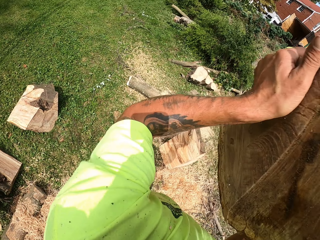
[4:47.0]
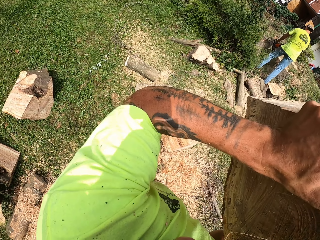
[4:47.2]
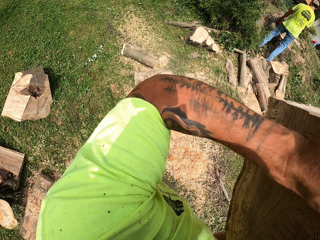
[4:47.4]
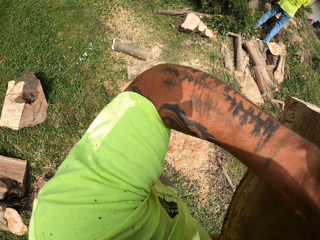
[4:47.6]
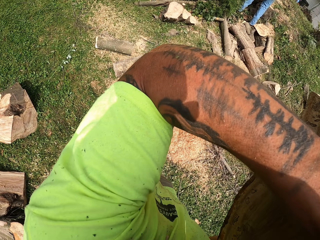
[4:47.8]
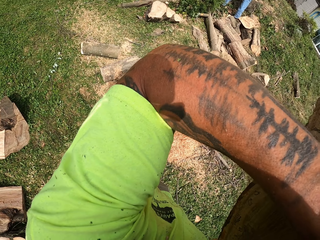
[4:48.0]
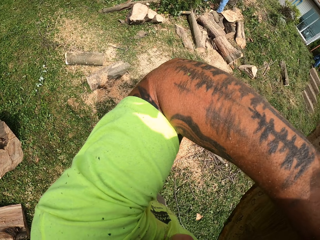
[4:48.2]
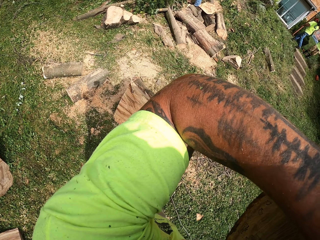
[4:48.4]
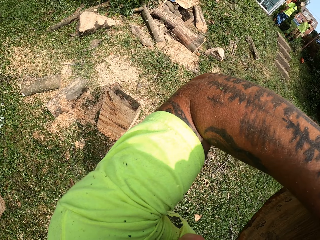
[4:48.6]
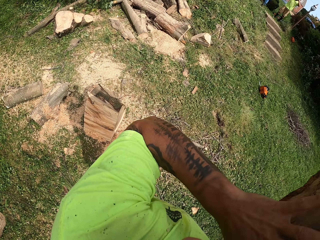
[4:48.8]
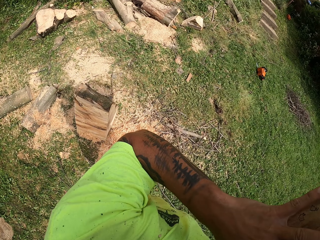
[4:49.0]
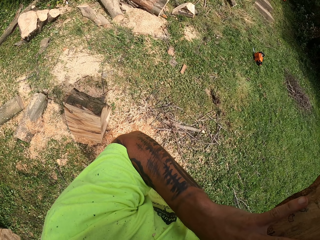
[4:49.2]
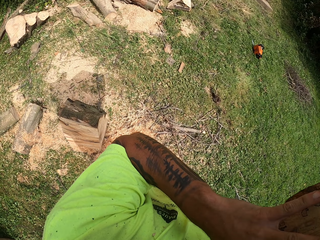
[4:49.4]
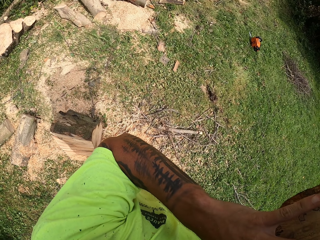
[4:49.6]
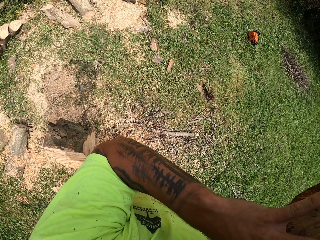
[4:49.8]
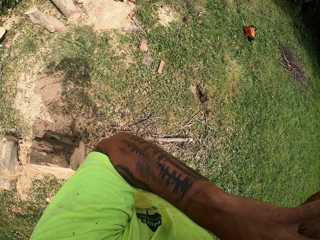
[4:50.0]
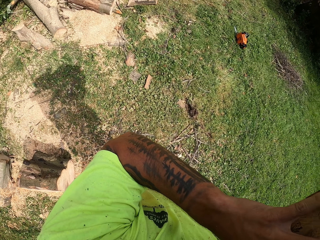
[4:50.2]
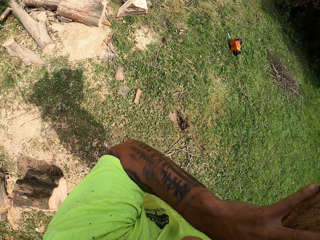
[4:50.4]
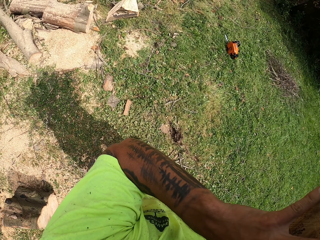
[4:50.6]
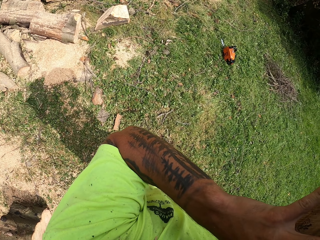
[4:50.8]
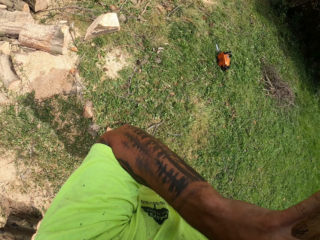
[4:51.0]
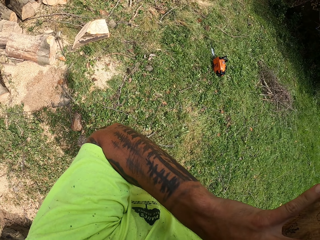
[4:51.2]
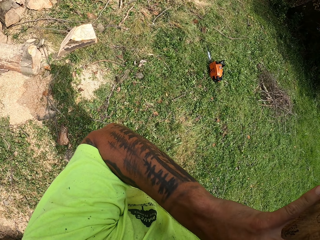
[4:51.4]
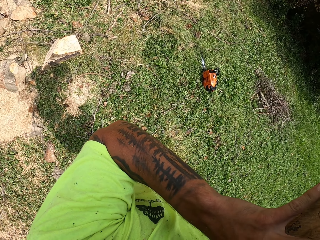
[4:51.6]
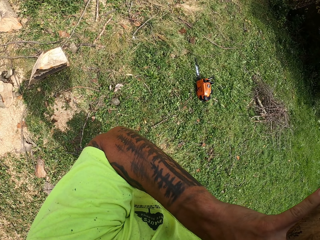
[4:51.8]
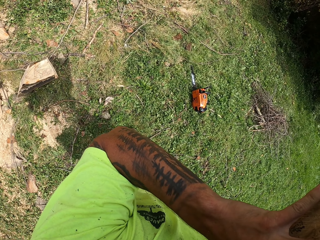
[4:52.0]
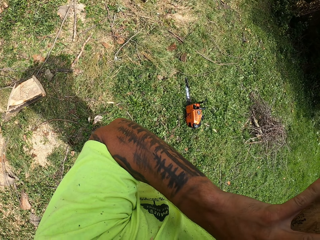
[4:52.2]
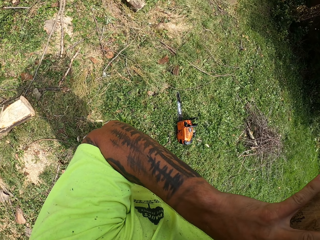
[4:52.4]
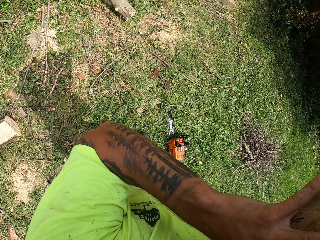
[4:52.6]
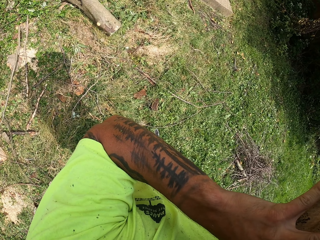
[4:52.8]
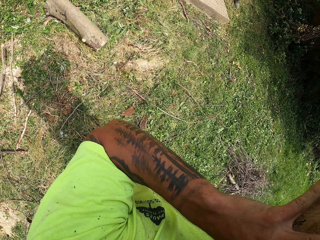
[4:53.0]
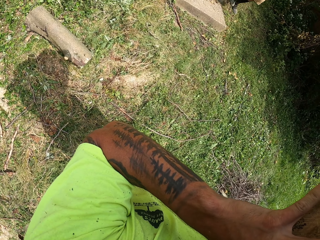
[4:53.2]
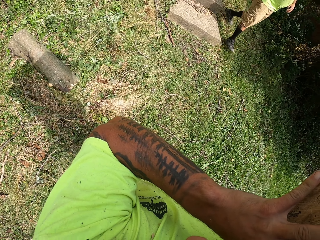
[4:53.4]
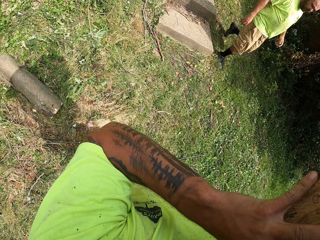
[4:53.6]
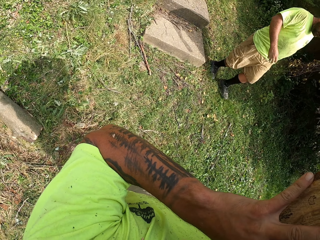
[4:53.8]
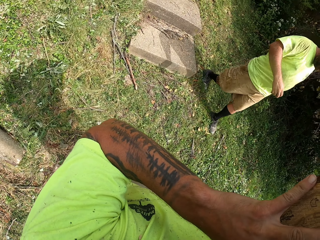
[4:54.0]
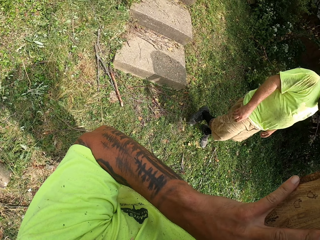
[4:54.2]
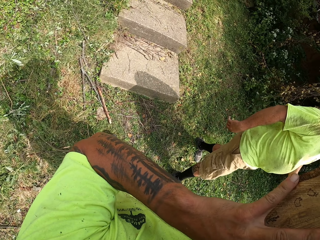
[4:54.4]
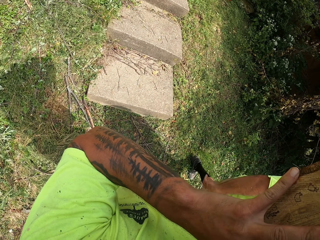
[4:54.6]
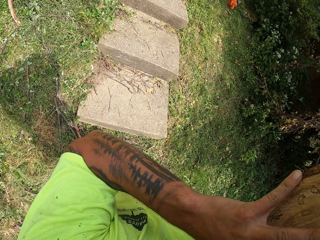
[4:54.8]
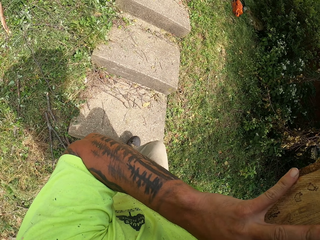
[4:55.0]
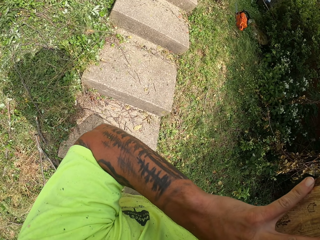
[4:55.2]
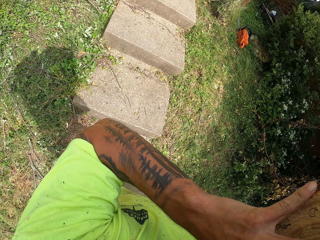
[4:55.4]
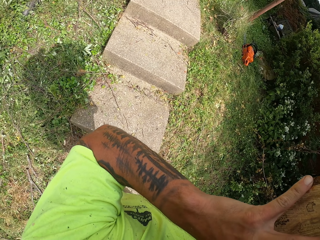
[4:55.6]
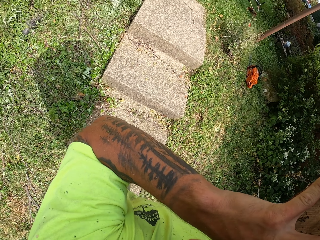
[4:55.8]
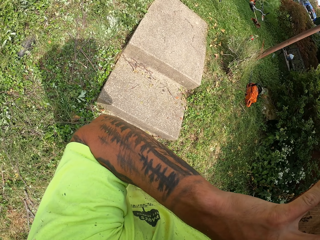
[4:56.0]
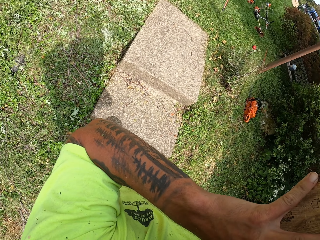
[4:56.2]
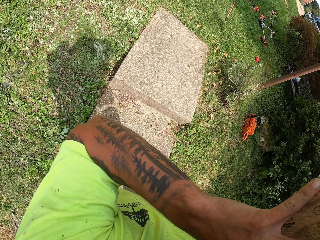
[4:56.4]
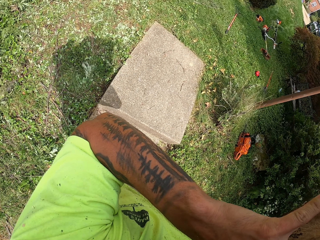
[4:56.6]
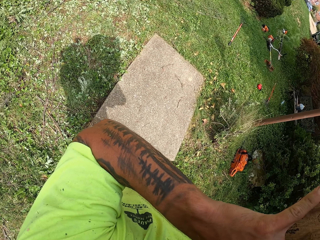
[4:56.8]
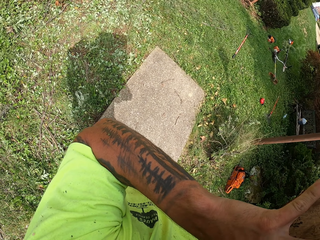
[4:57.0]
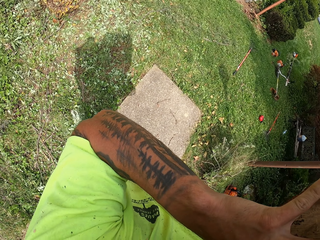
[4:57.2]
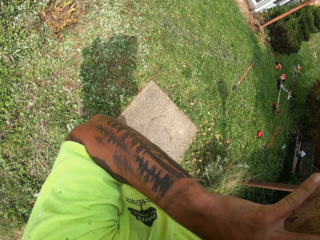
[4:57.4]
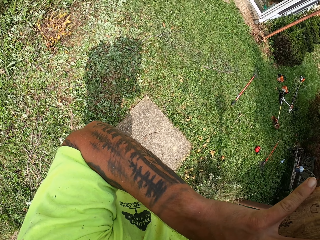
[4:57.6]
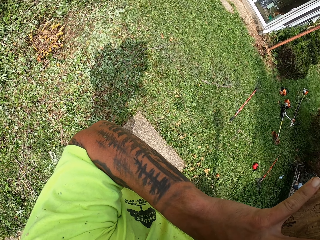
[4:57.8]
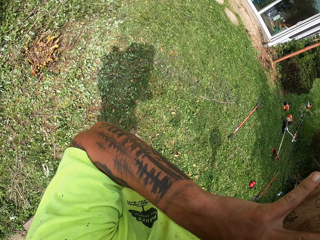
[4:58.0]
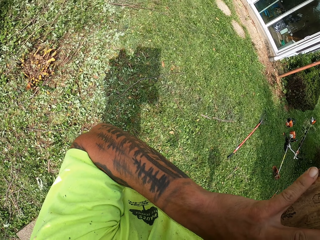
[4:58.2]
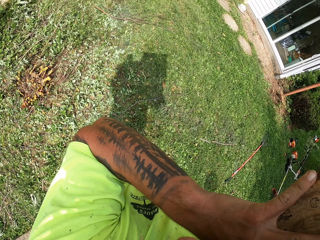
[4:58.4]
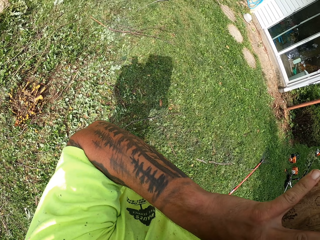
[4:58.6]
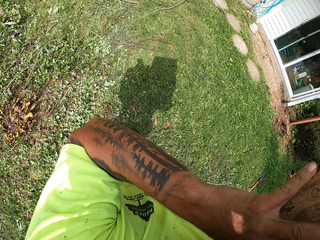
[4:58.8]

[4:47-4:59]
The camera wearer walks to the back of a trailer truck outside. They move towards the building.

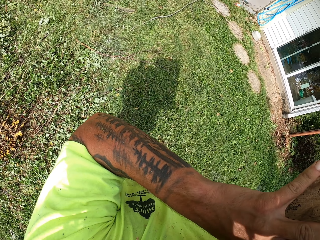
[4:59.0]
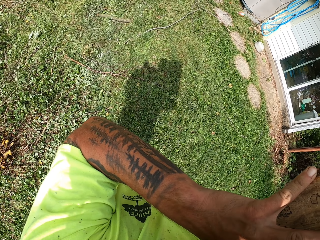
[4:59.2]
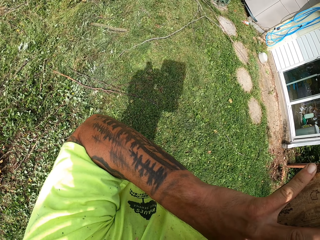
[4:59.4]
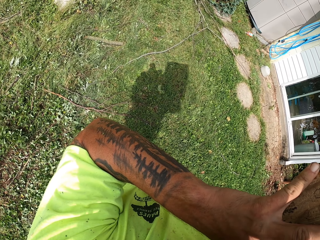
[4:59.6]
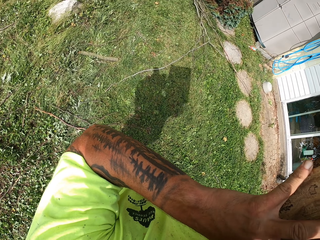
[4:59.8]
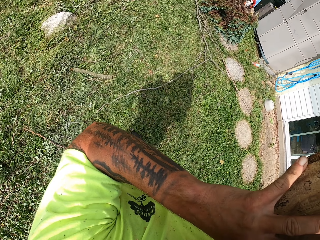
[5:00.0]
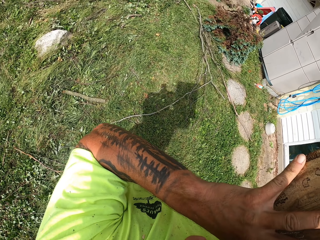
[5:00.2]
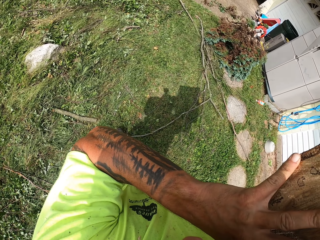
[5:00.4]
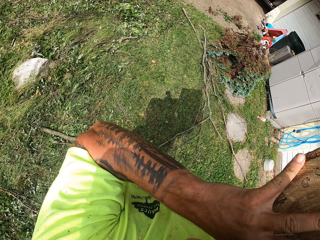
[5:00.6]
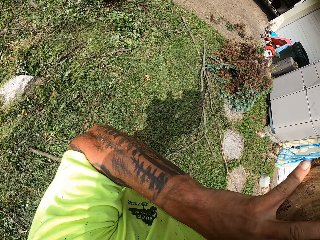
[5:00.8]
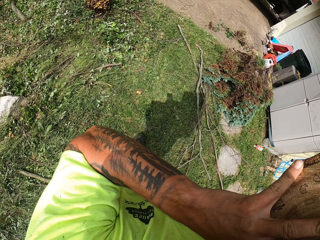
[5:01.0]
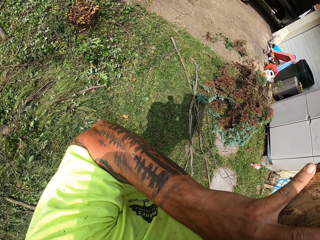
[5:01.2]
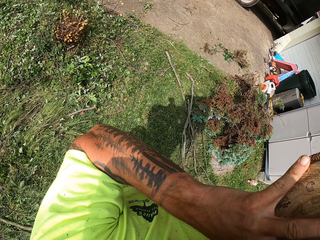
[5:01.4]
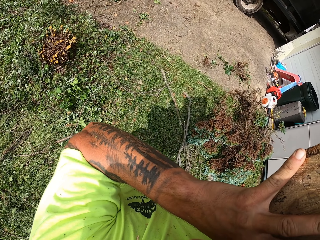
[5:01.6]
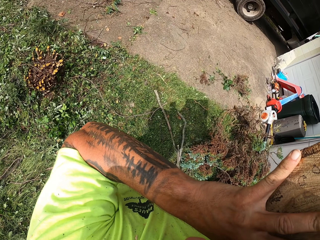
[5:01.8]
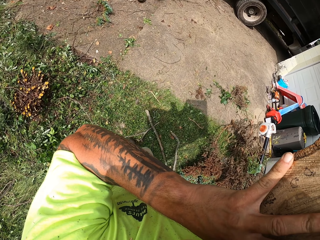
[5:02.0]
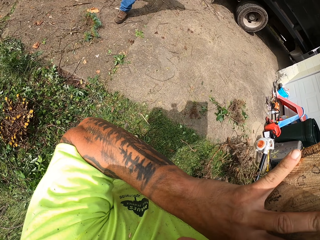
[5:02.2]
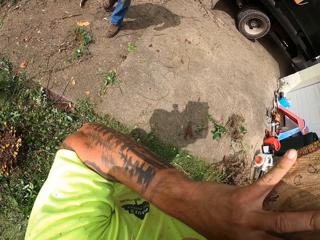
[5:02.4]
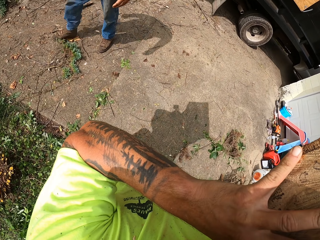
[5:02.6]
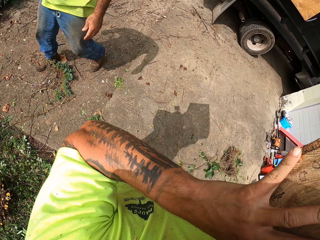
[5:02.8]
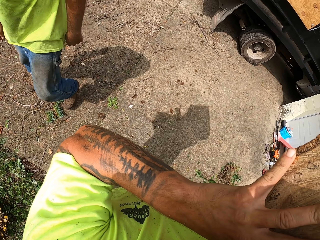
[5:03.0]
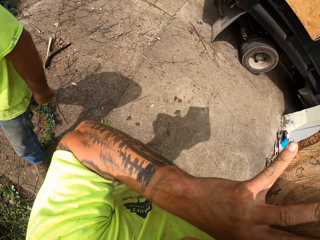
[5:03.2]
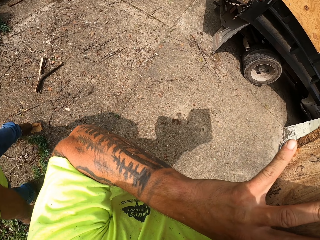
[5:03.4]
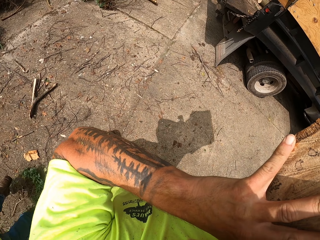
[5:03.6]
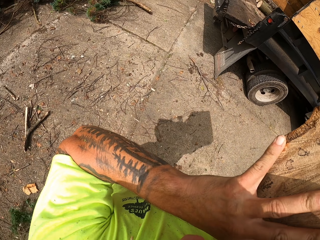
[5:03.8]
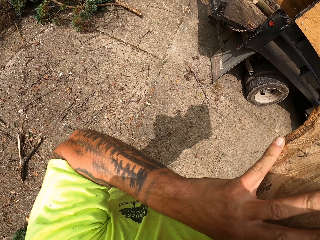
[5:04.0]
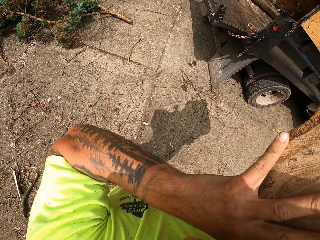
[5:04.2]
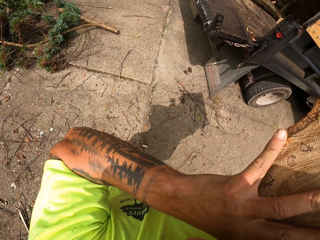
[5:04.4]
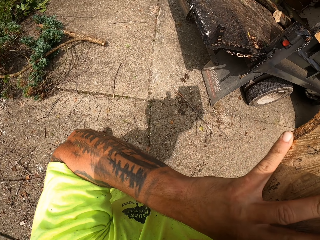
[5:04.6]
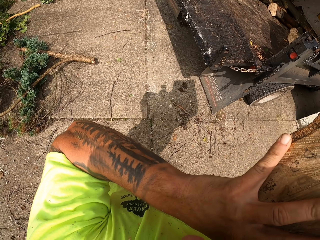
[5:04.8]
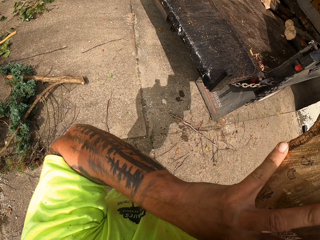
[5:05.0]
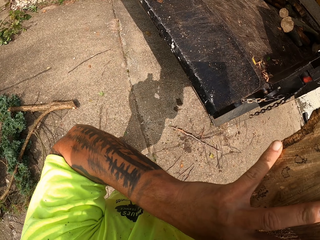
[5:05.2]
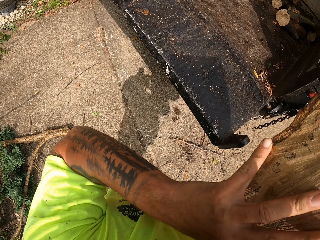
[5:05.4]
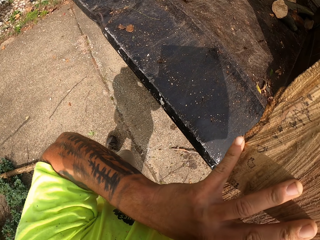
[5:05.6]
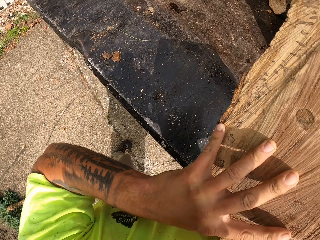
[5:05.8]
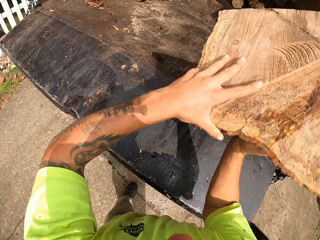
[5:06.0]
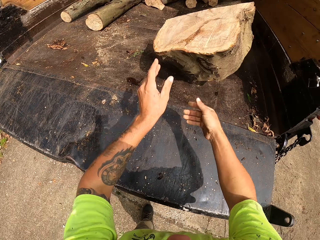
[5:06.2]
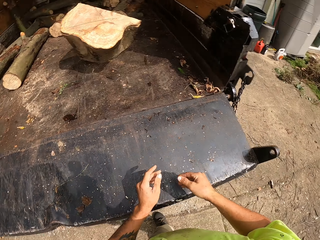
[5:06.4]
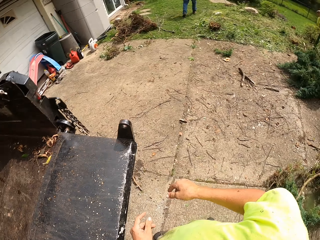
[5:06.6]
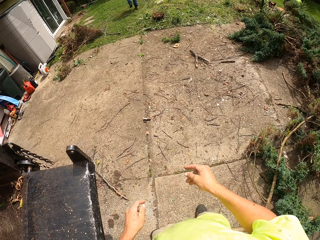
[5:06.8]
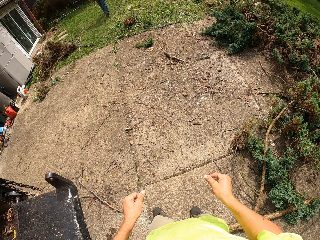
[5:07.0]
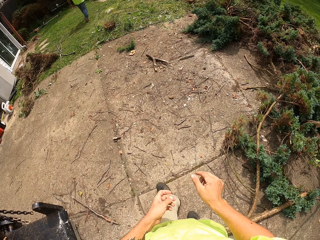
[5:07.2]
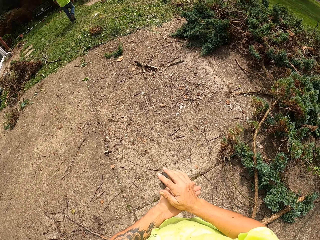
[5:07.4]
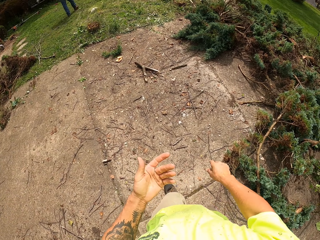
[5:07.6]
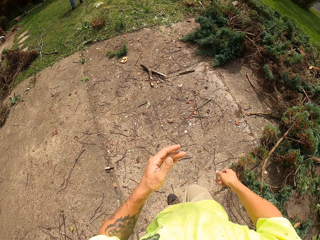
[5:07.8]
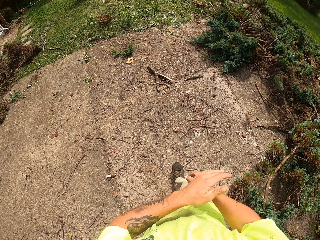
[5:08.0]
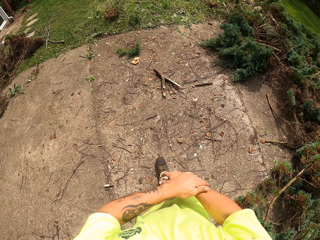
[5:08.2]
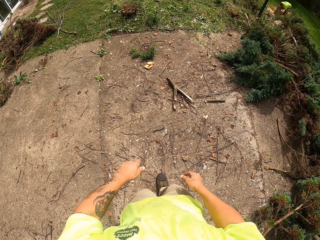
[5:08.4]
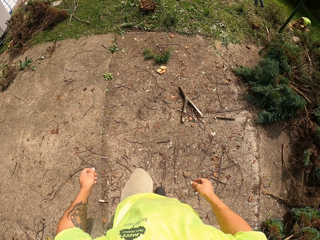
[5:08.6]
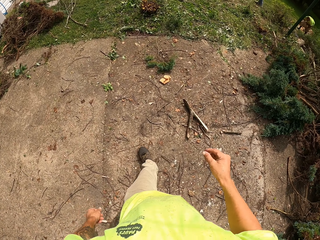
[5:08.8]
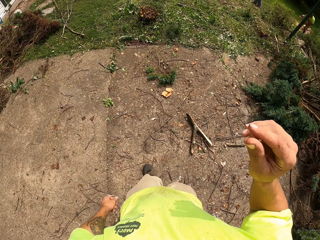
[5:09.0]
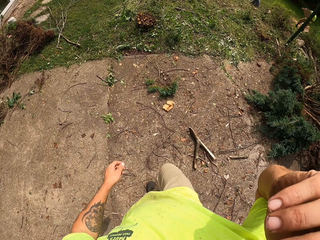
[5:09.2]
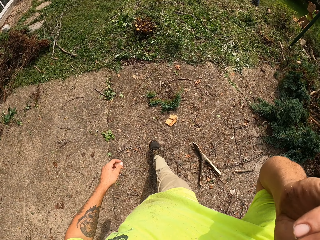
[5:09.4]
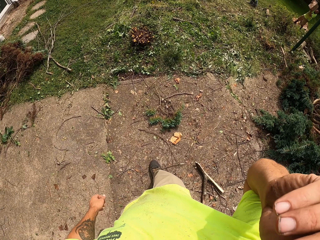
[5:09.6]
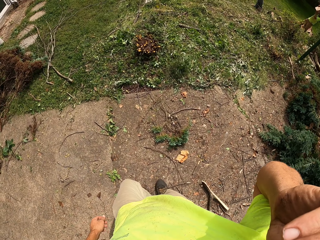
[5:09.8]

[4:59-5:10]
The camera wearer throws the sawn wood in his hands in the back of the trailer truck. He walks towards the forest. He wipes both hands together. He touches his face with his right hand.
